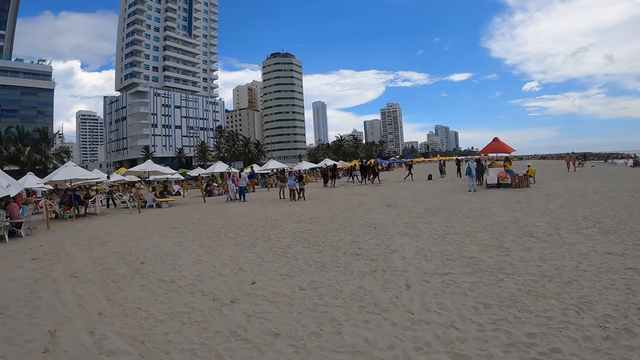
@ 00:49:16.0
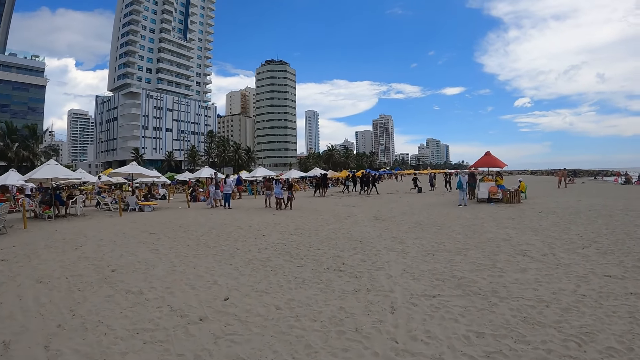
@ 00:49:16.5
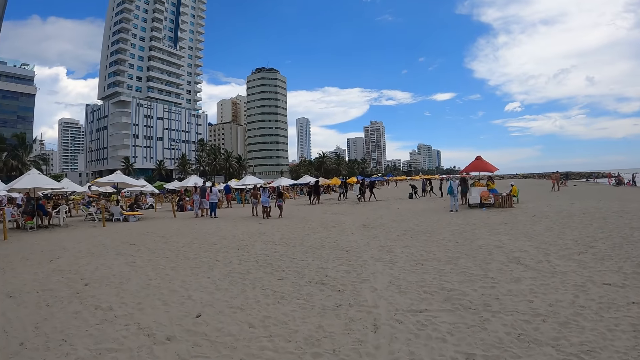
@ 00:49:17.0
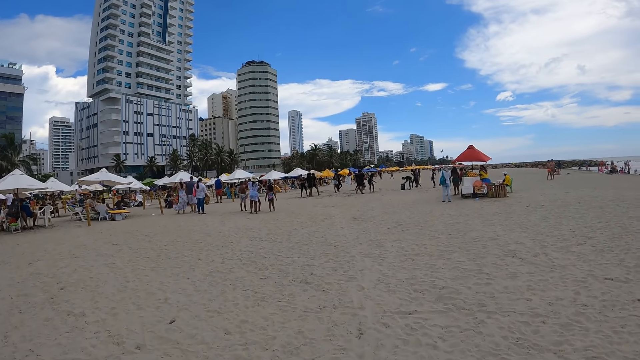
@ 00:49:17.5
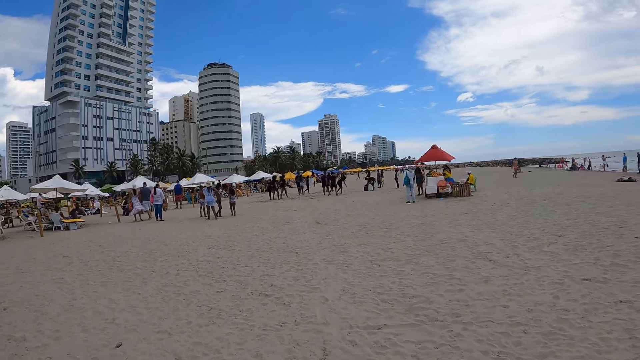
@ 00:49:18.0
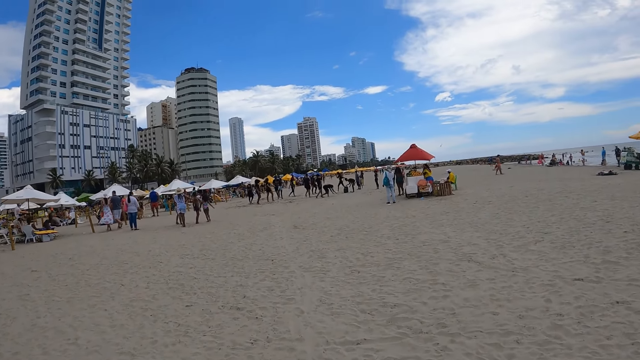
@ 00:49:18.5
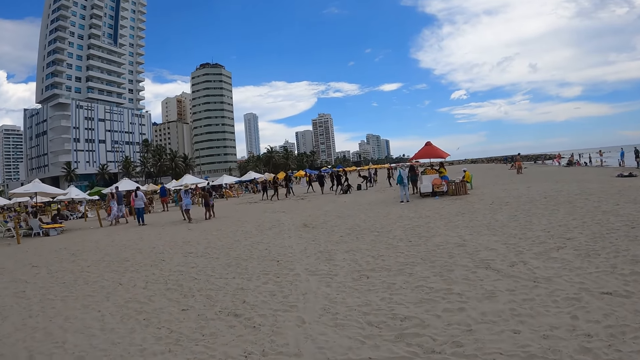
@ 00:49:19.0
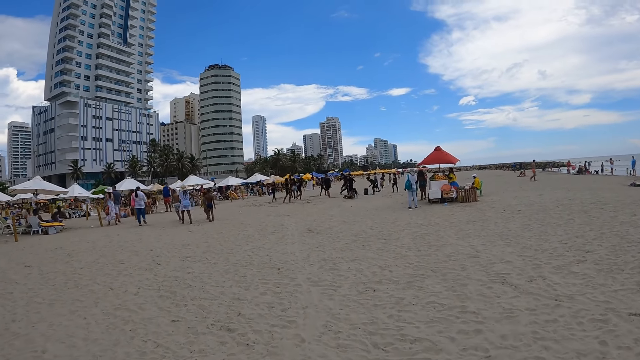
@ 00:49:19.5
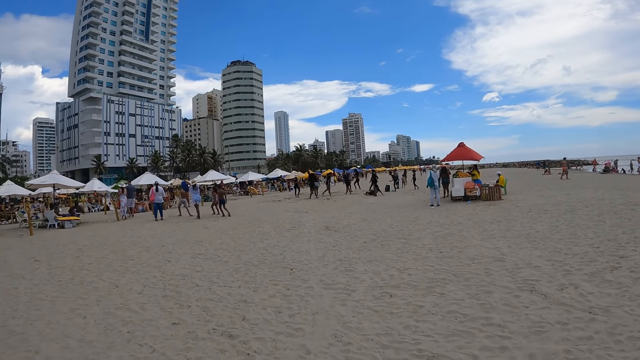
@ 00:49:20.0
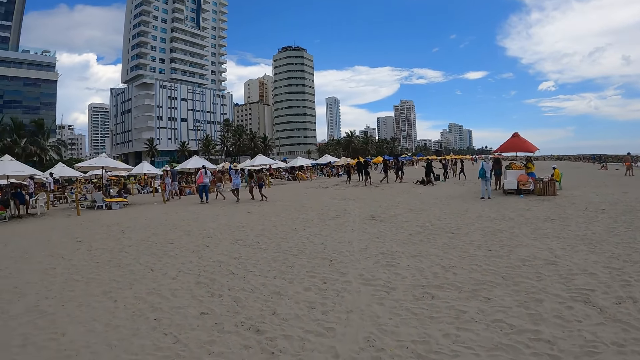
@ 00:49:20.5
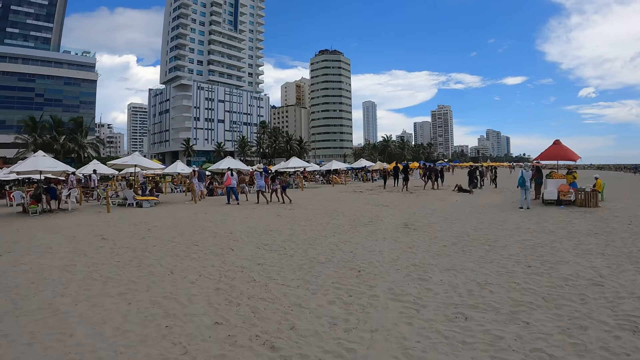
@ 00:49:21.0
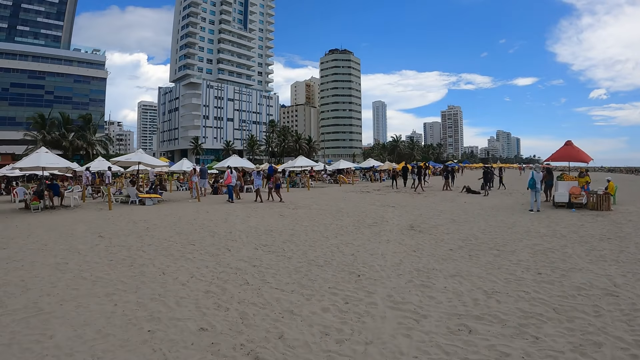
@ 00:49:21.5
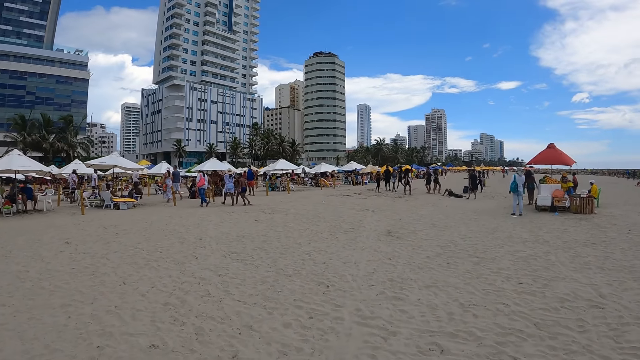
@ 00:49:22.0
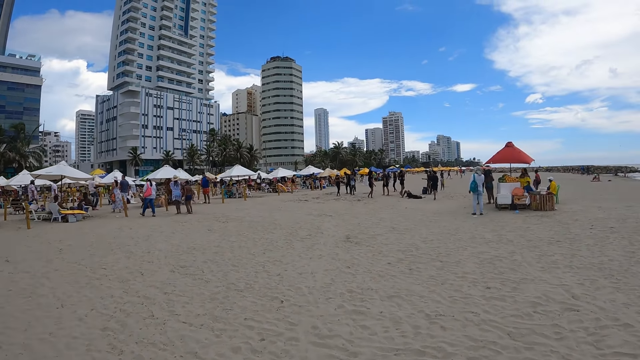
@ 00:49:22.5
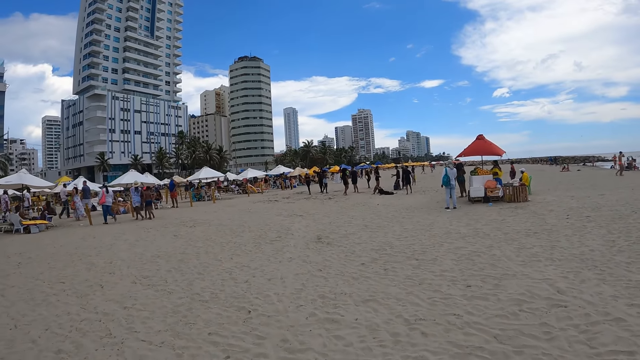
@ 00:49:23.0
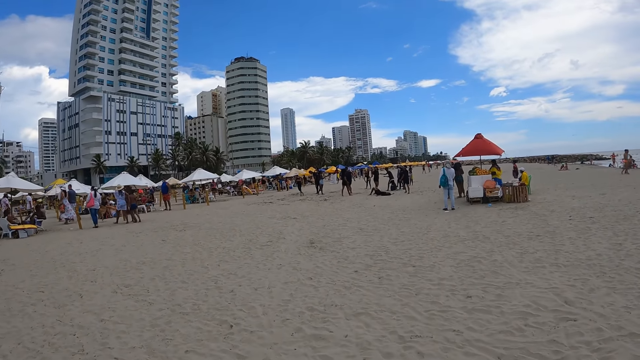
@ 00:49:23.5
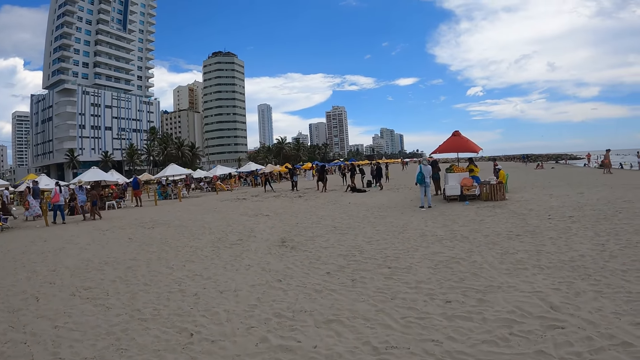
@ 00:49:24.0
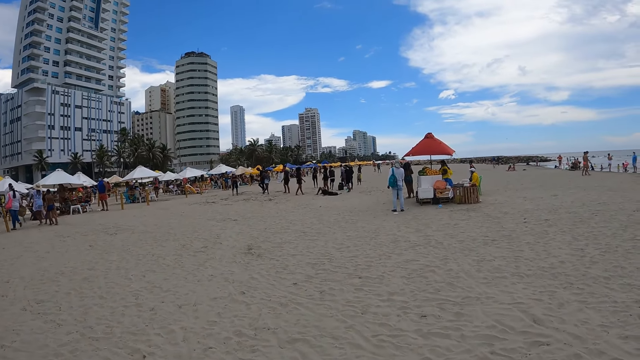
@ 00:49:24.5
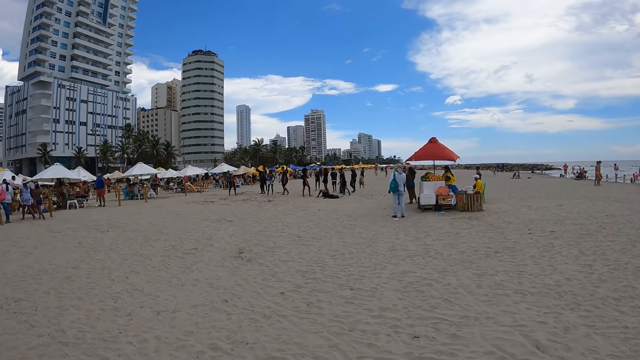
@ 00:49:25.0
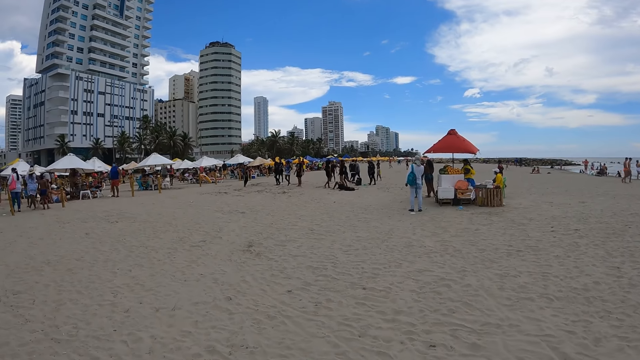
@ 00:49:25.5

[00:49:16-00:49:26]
The camera wearer walks on the beach. They walk on the beach again.

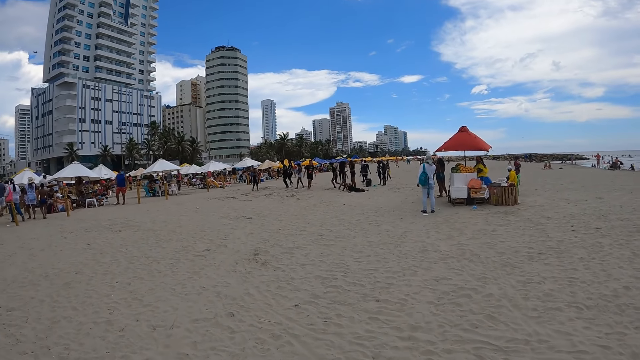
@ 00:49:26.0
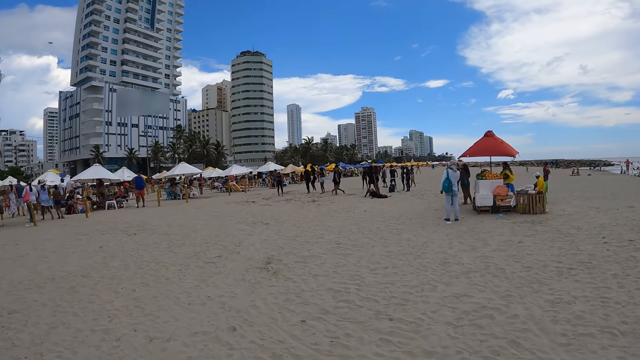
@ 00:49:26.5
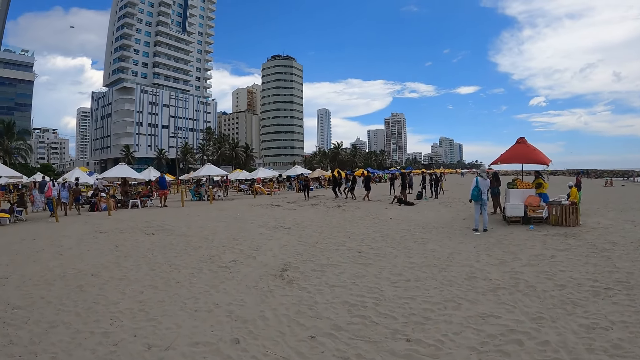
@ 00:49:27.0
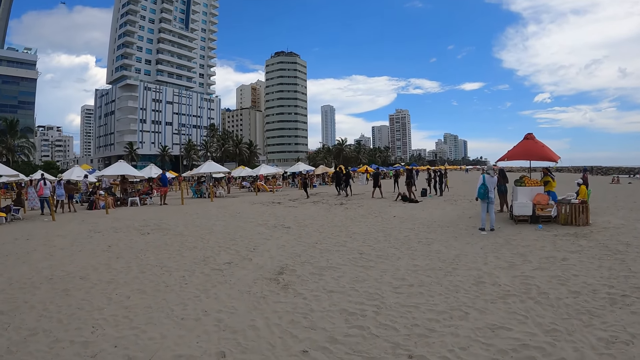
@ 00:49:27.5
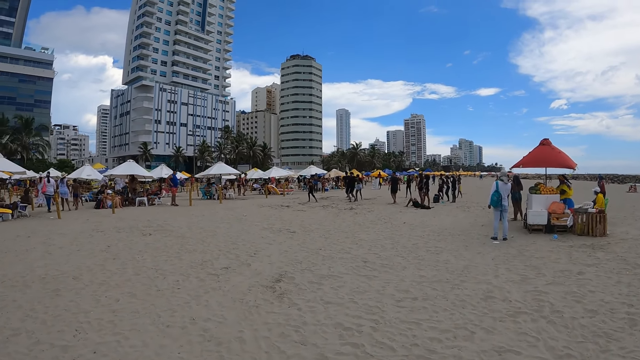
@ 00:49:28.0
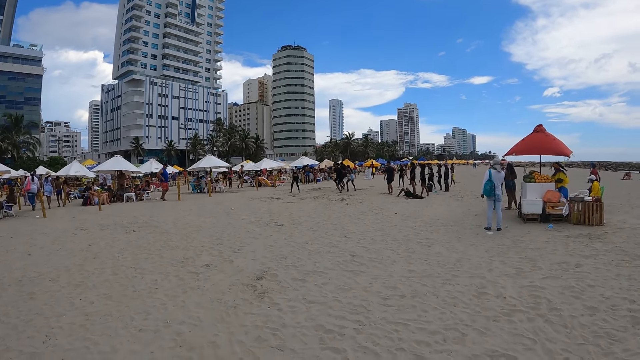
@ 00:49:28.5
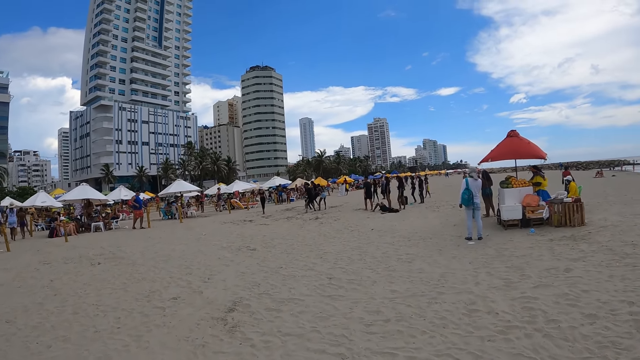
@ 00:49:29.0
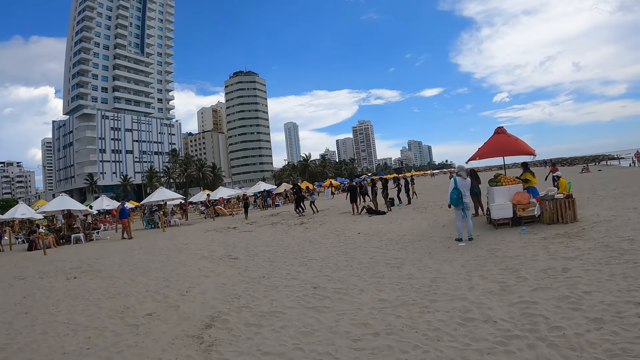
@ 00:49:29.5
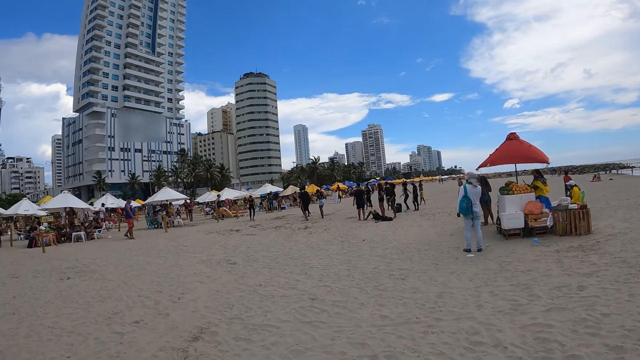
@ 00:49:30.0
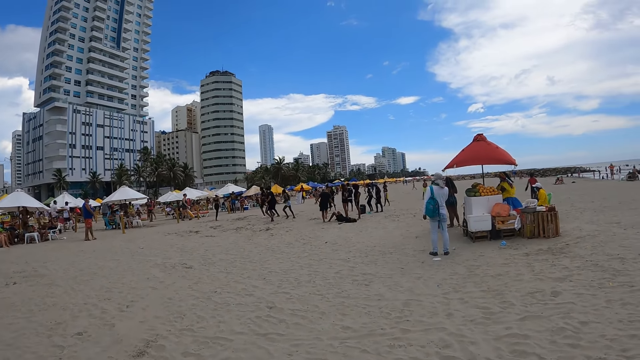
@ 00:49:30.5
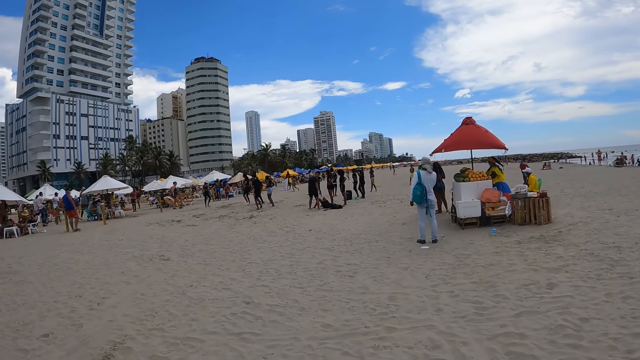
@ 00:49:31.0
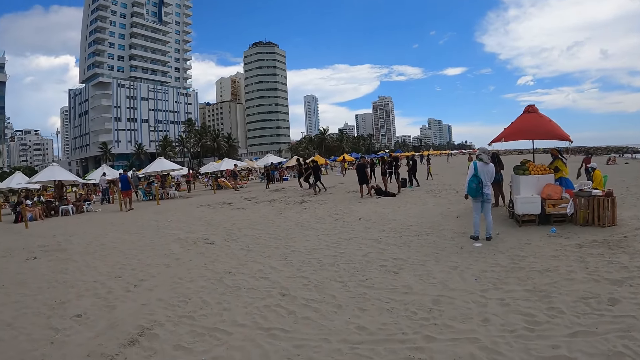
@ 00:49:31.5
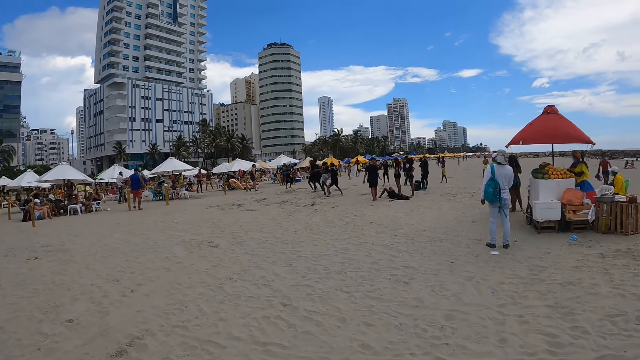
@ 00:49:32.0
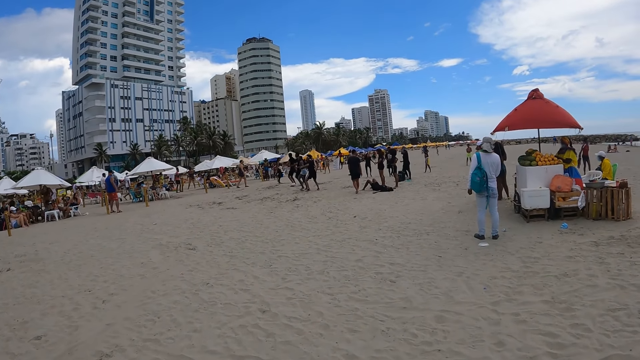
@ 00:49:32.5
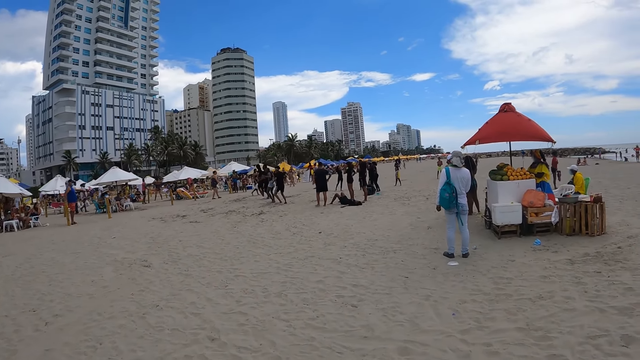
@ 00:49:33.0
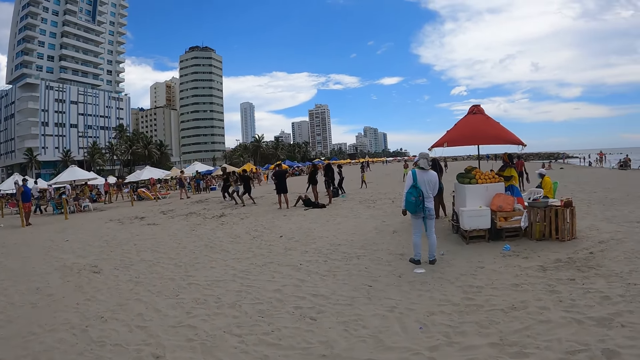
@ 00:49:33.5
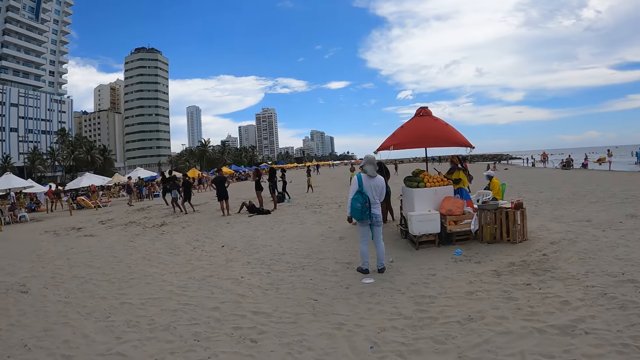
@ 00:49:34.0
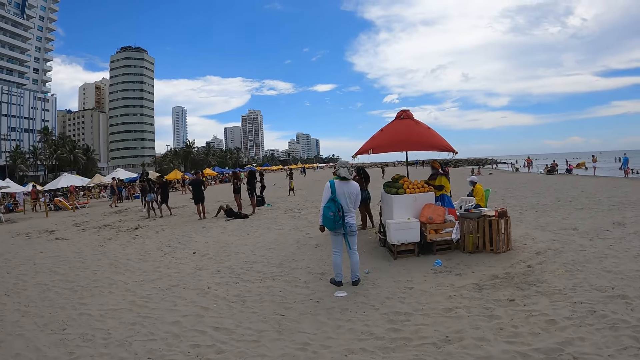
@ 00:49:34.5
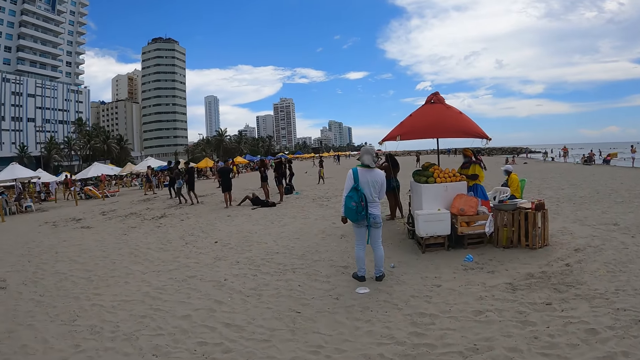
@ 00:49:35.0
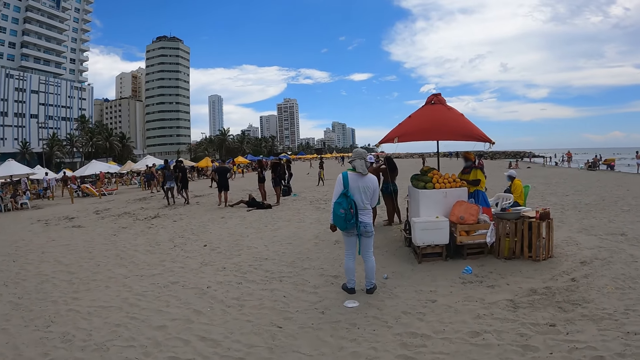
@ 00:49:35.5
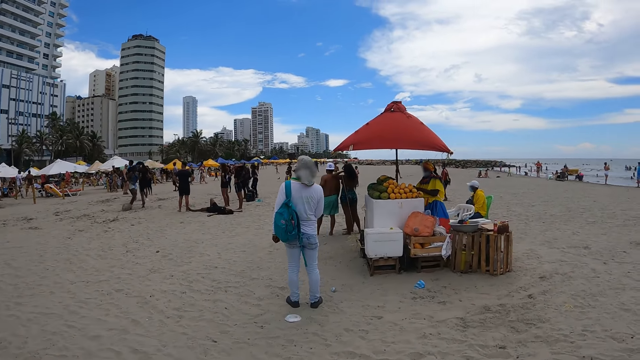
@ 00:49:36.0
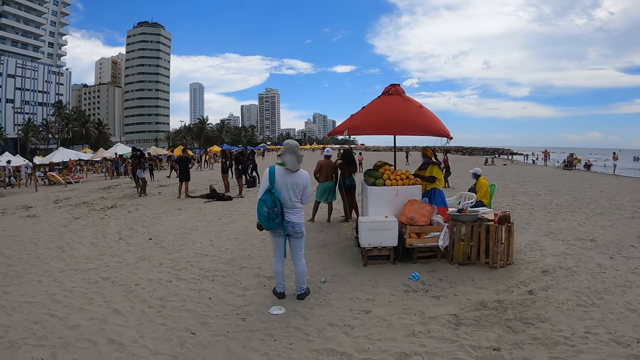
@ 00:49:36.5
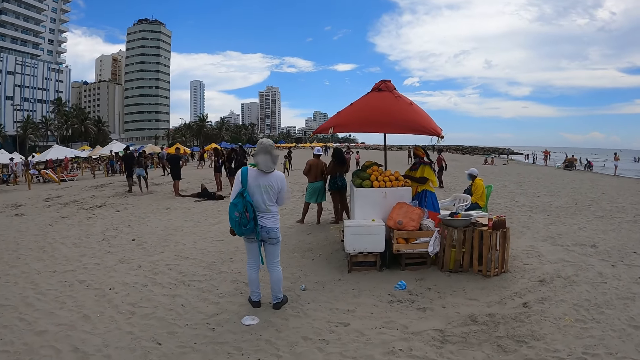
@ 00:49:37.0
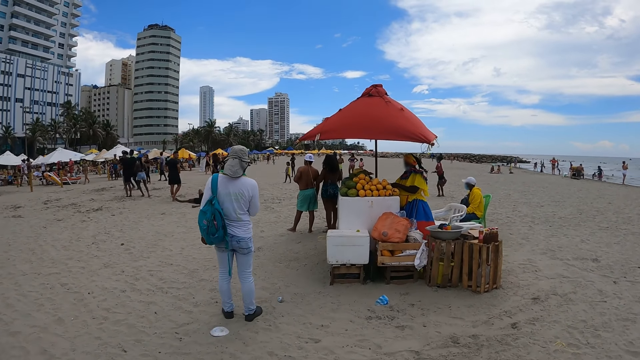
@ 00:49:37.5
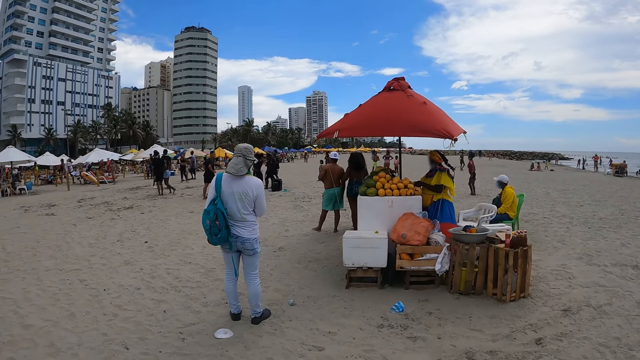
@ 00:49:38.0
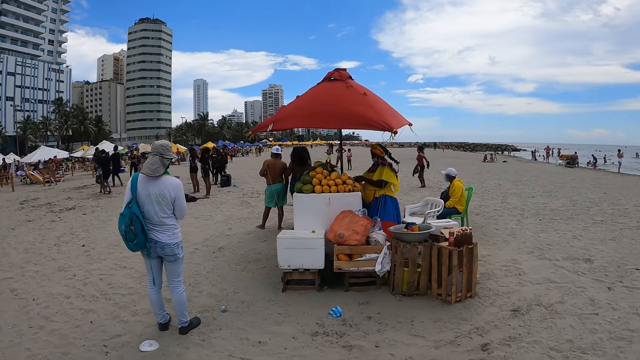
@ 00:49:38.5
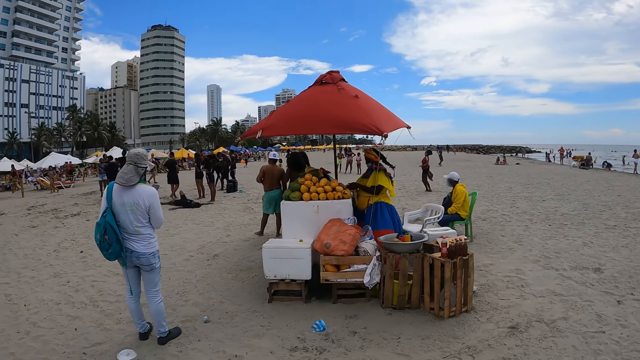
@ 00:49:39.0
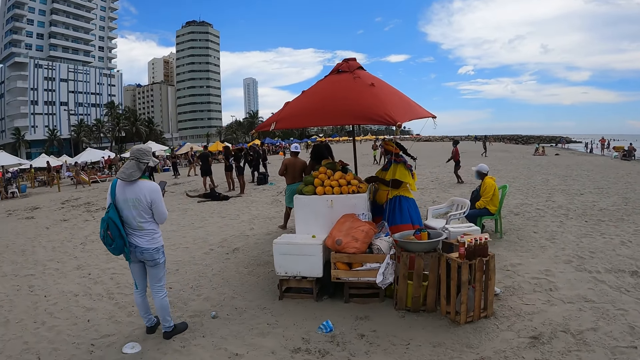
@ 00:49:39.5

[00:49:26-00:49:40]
The camera wearer walks on the beach repeatedly.
